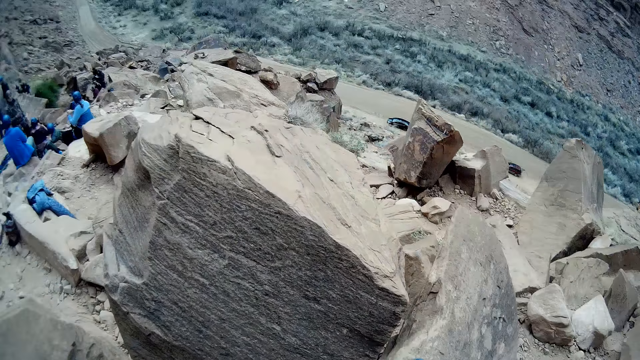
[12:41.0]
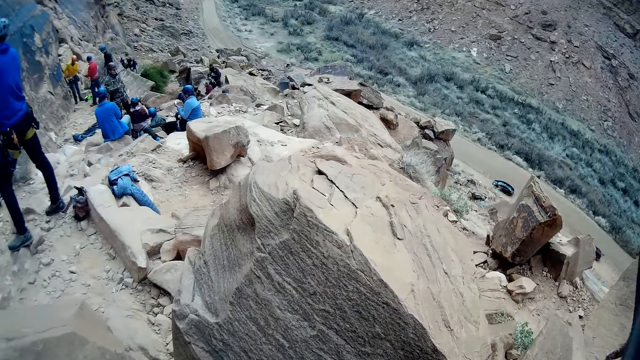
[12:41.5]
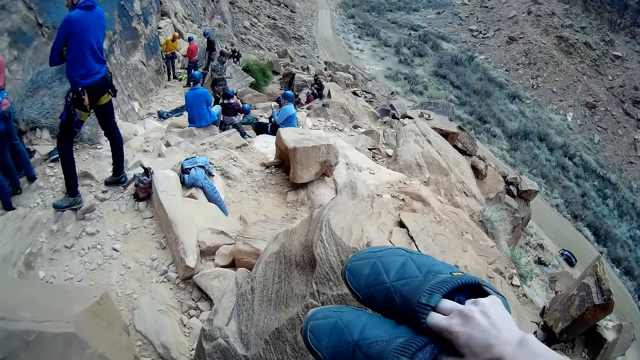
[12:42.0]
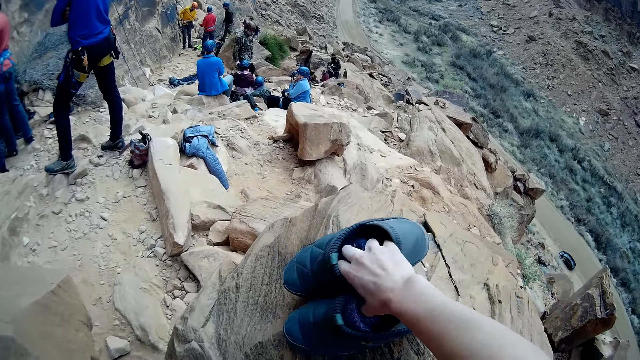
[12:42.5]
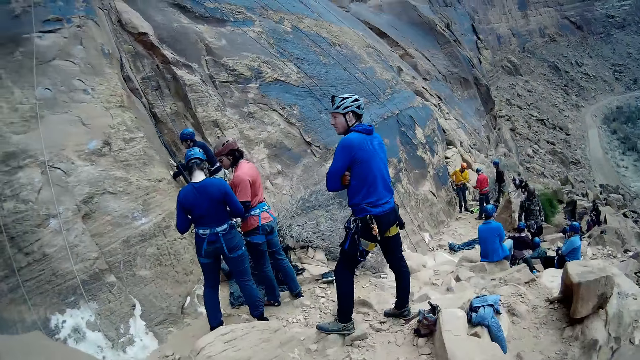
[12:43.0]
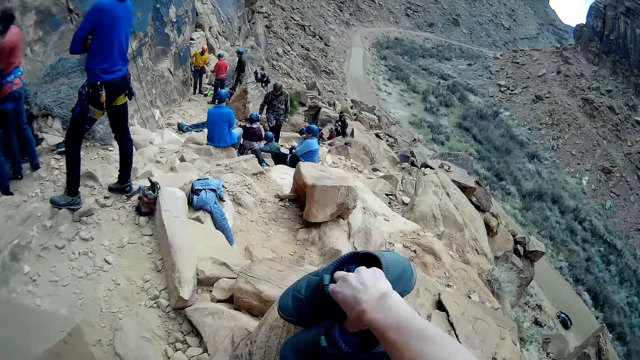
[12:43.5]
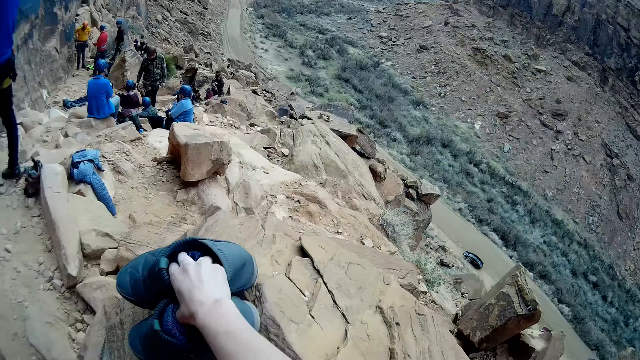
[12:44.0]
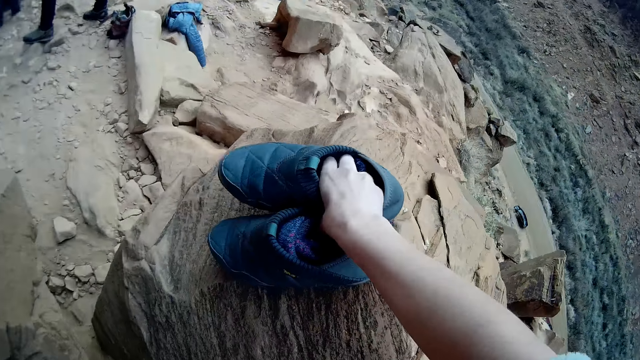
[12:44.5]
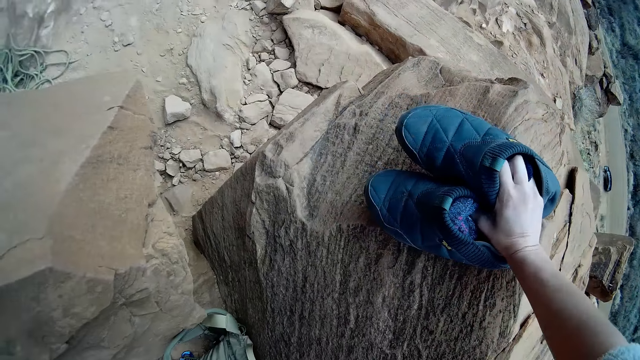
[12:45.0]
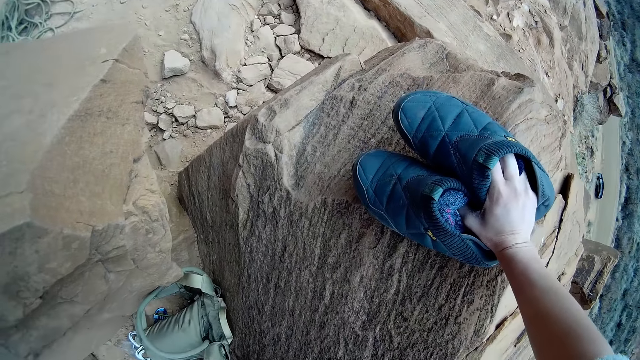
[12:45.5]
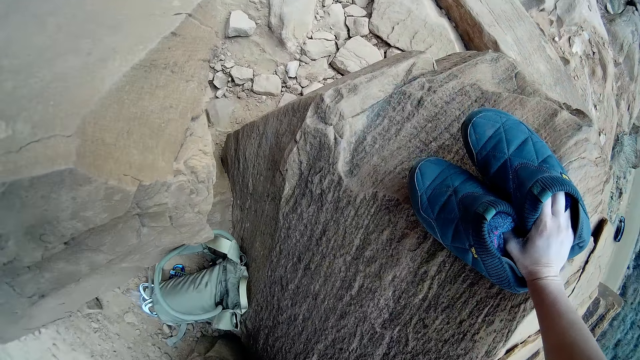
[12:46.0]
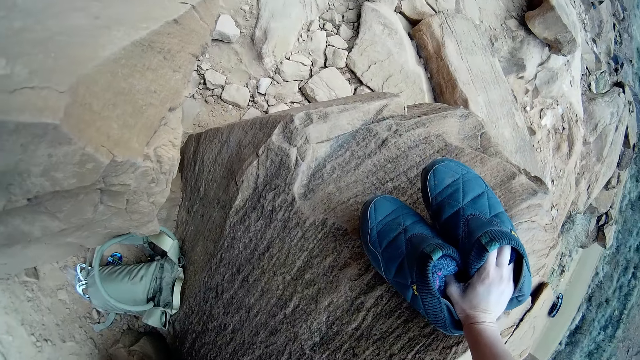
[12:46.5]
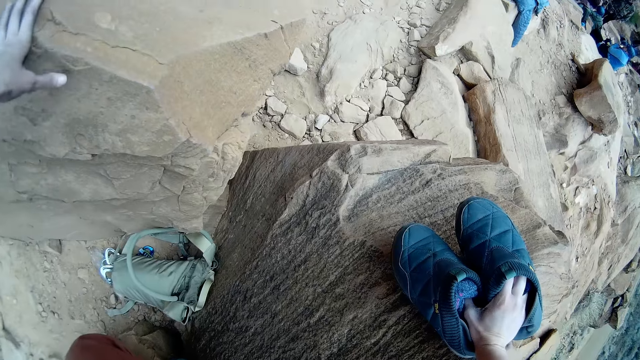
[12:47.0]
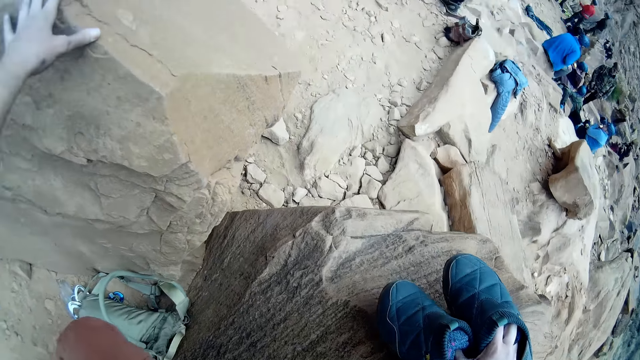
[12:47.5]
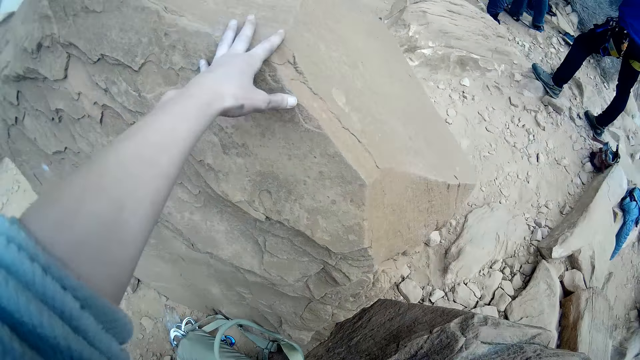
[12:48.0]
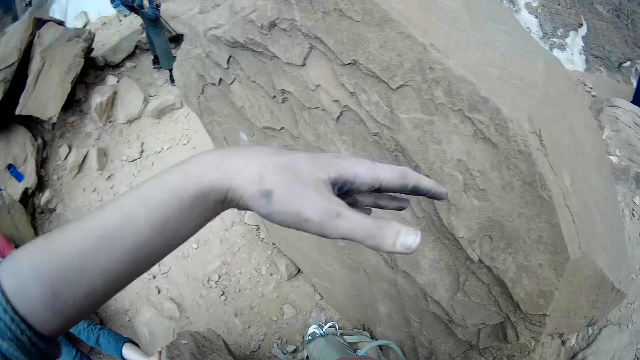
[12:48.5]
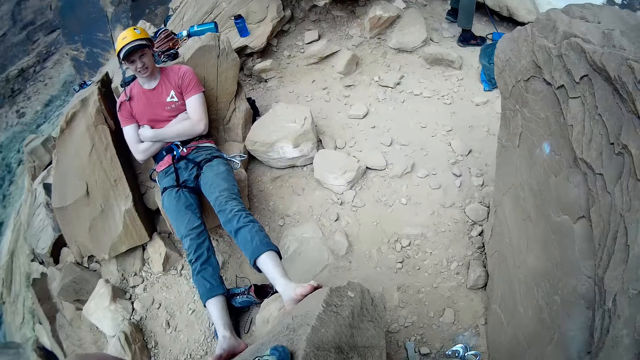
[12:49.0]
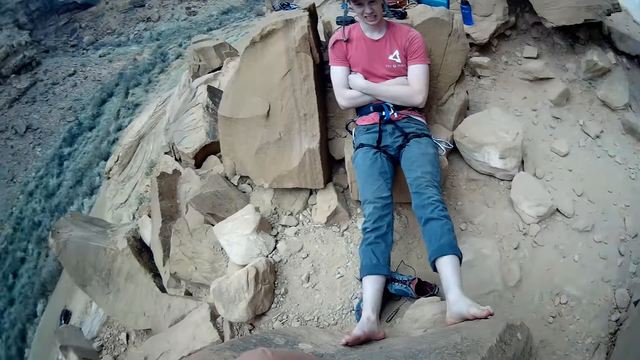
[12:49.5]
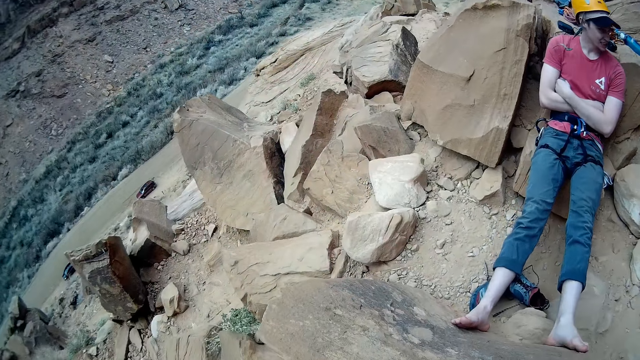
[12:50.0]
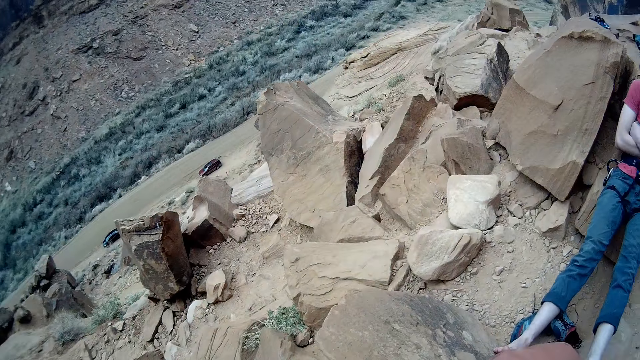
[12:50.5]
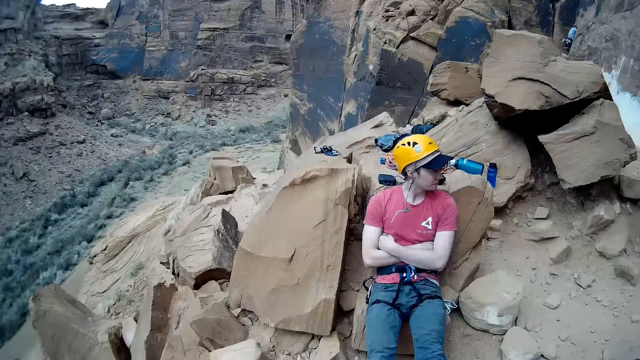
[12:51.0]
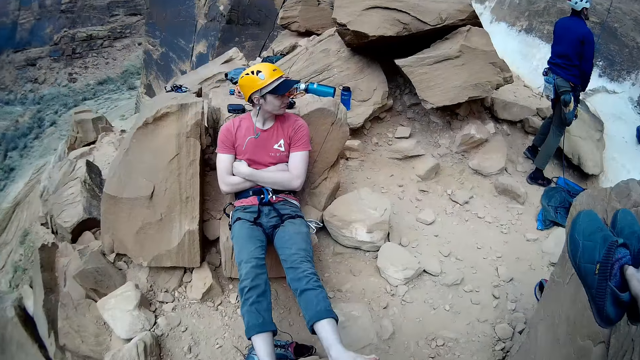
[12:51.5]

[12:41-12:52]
The camera wearer holds a rock with the shoes in his hand. He looks at a water bag. He holds a stone. He removes his other hand from the rock. He turns and sits on a rock. He looks at a man. He looks down on the road. He looks at the man.

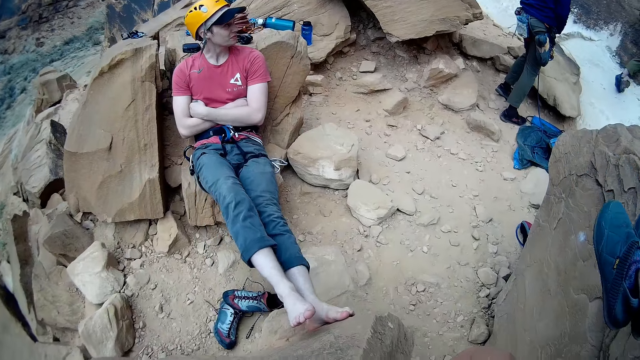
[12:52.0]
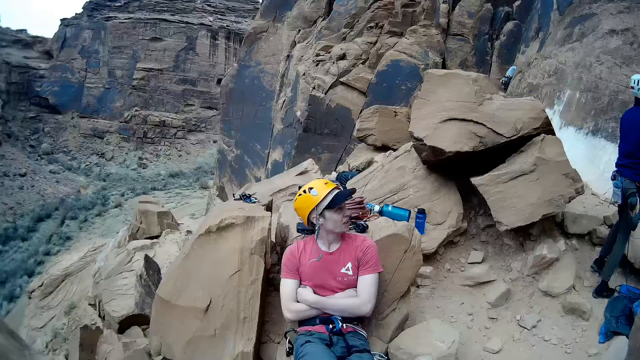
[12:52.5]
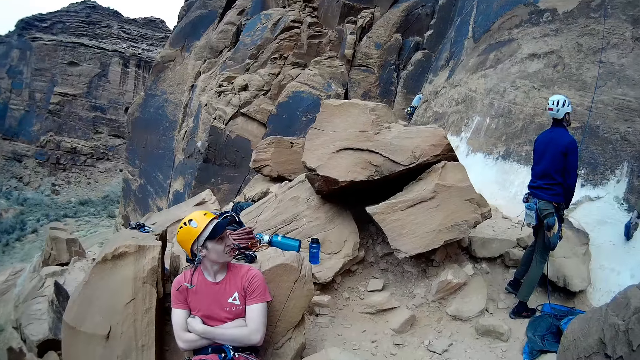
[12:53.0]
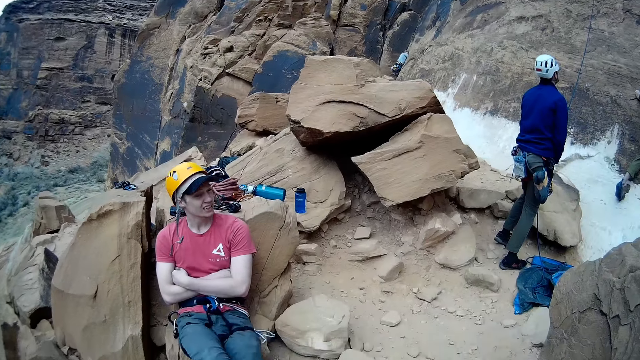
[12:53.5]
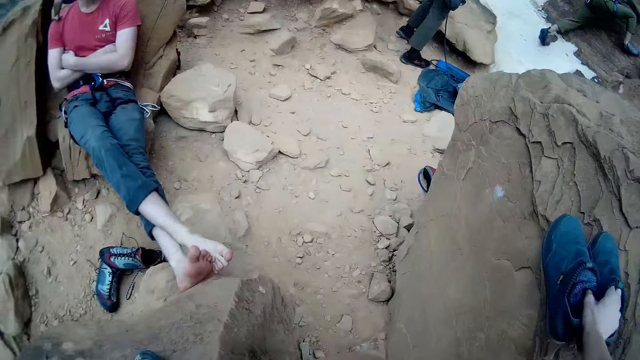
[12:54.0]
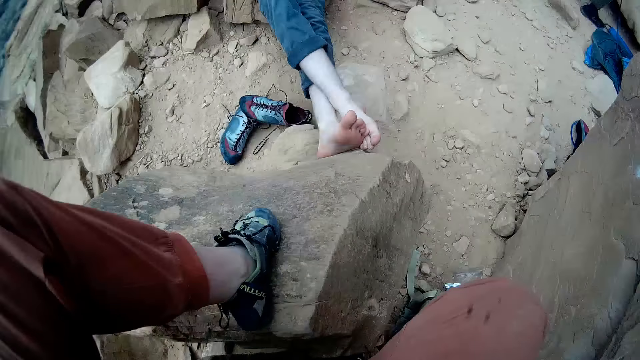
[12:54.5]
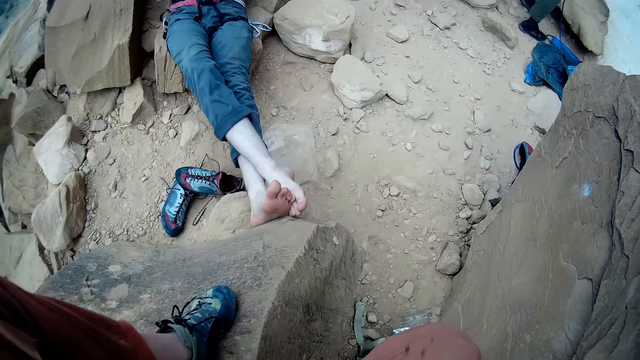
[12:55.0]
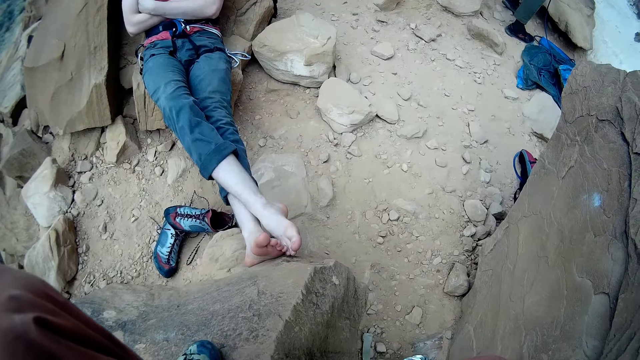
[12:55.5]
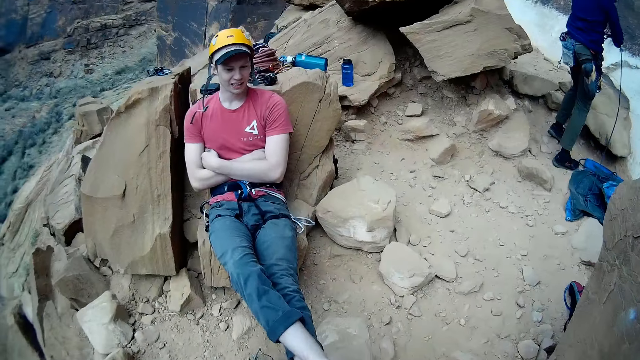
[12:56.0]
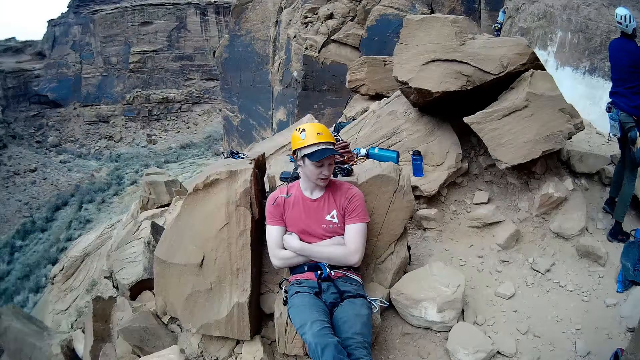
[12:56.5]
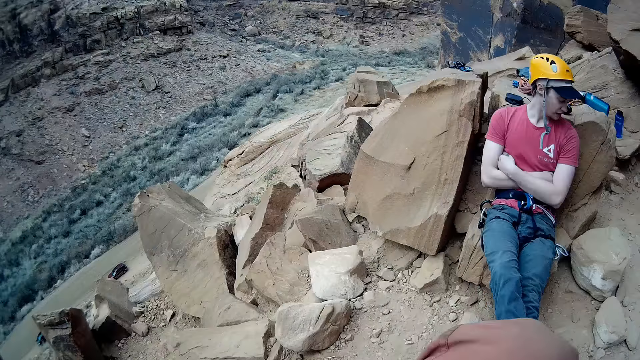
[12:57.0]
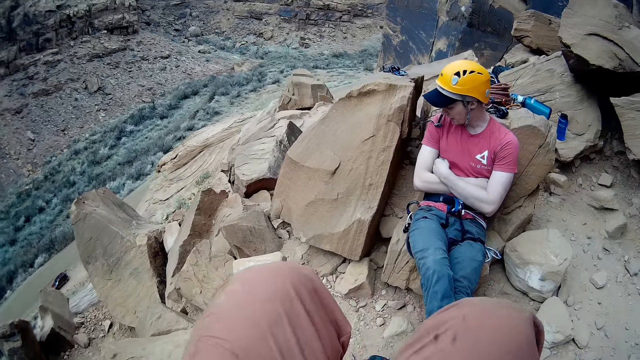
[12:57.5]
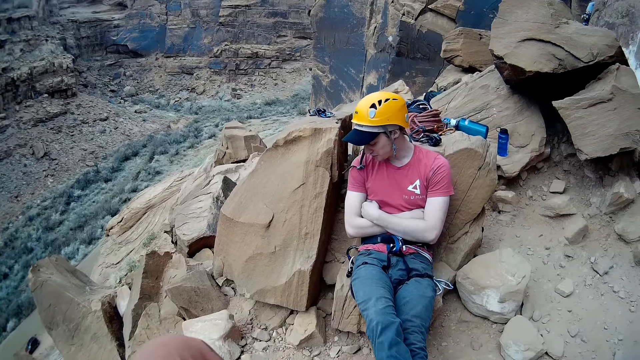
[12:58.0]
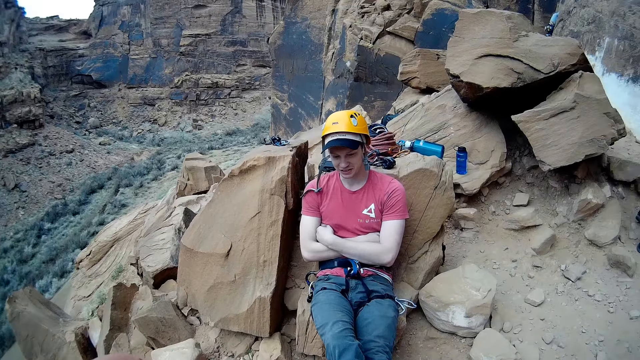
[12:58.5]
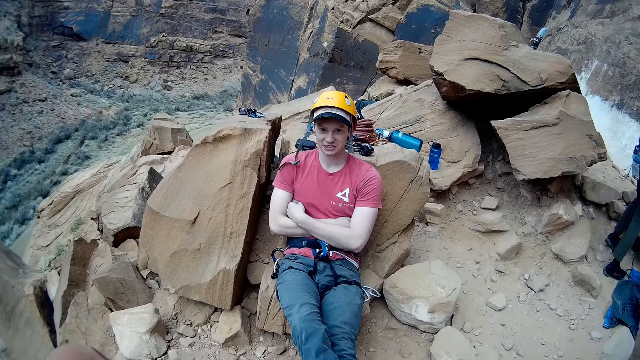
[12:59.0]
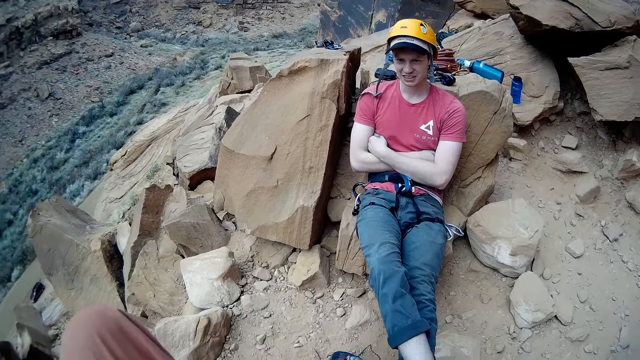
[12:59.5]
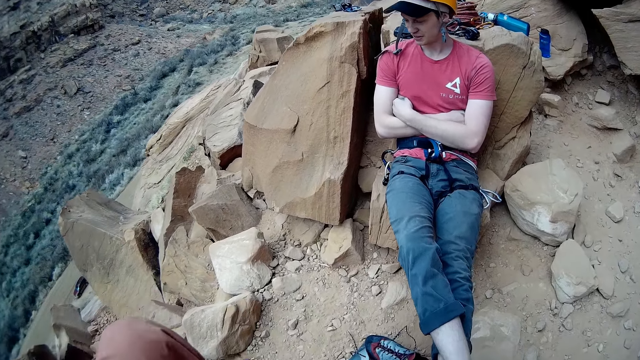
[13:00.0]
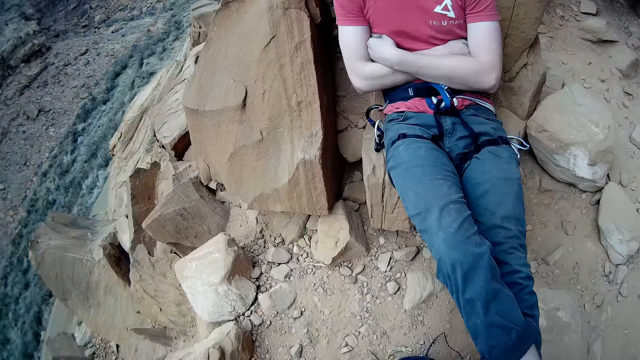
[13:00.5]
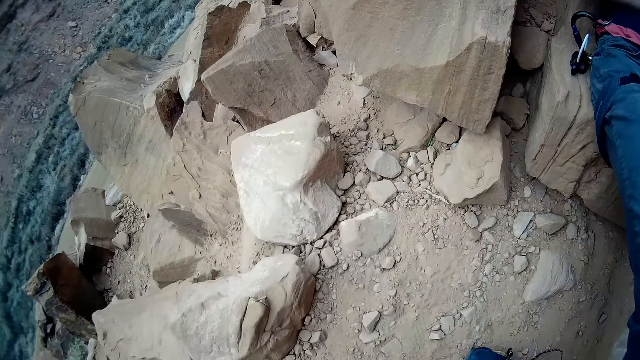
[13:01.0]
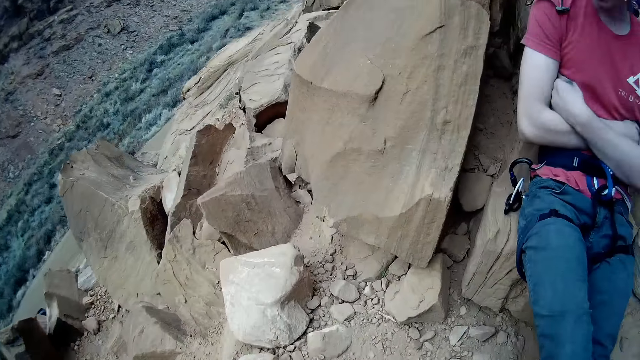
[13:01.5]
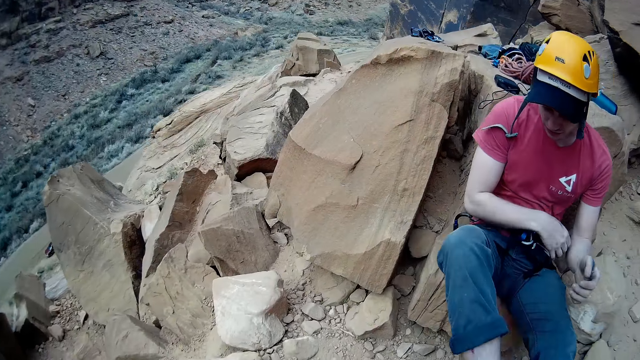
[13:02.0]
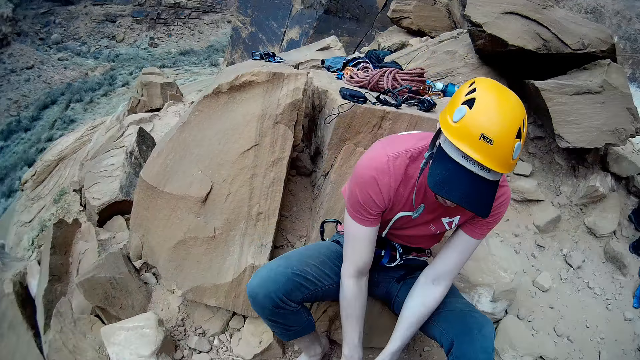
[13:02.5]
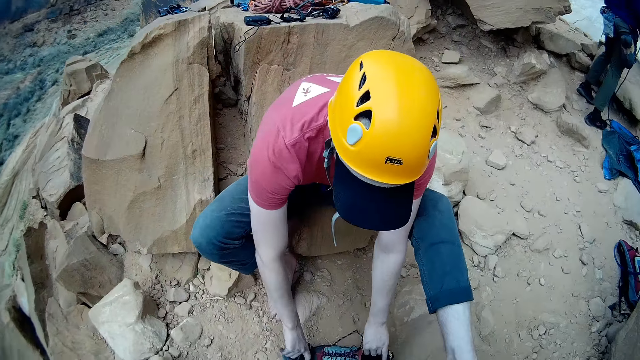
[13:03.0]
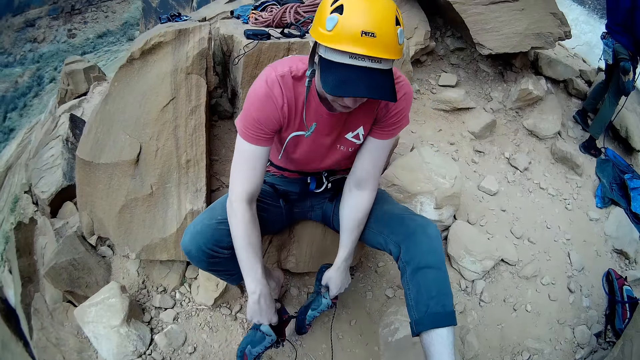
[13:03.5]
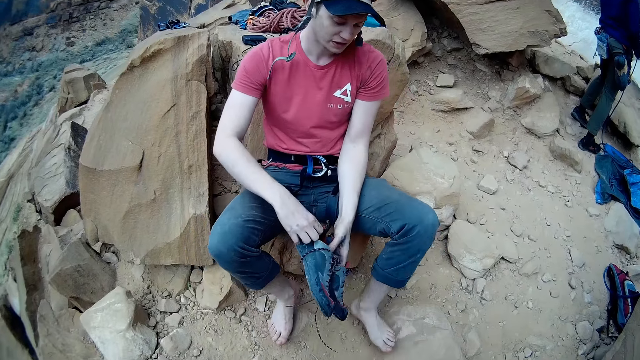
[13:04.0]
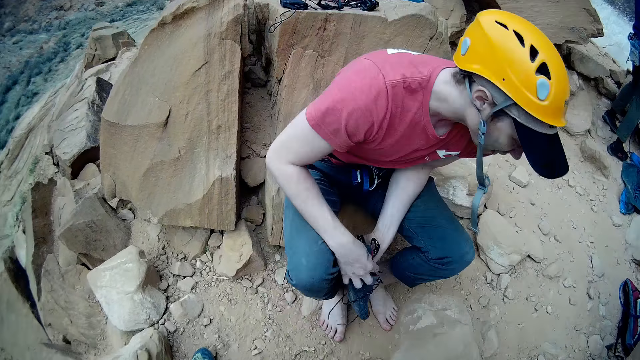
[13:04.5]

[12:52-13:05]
A man moves a leg. The camera wearer looks at another man. They look at the first man. They look at the first man's feet. They look at the rocks. They look down the hill. They converse with the first man. They look on the ground. The first man moves a leg and picks his shoes from the ground.
